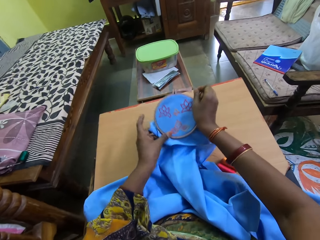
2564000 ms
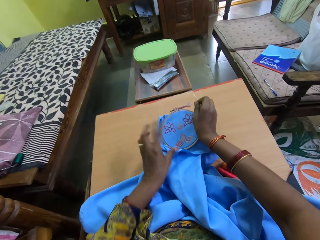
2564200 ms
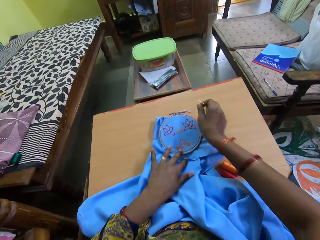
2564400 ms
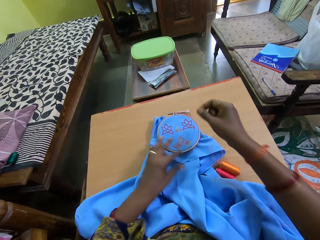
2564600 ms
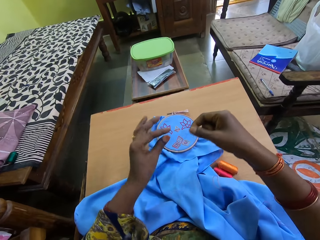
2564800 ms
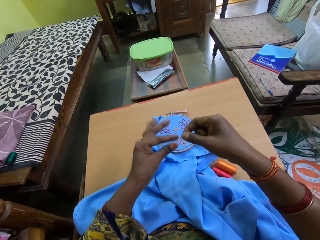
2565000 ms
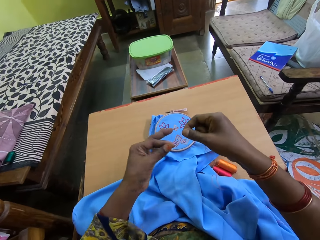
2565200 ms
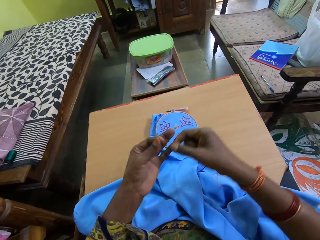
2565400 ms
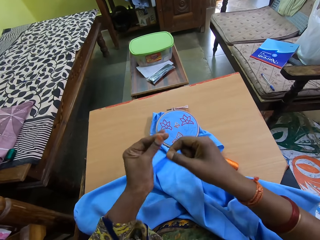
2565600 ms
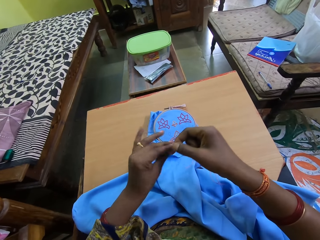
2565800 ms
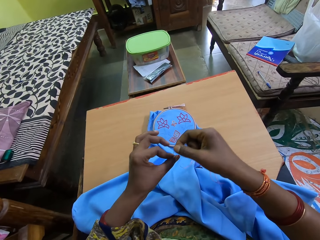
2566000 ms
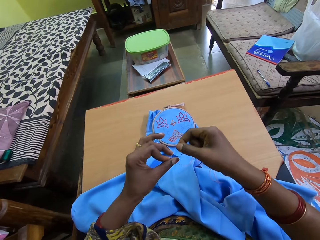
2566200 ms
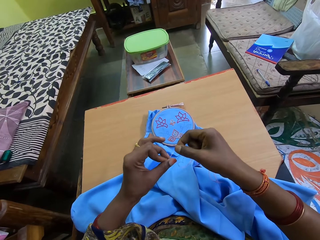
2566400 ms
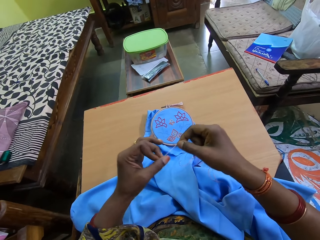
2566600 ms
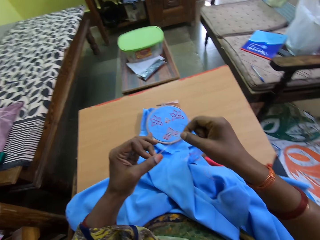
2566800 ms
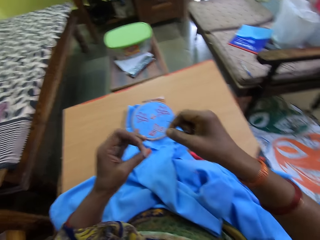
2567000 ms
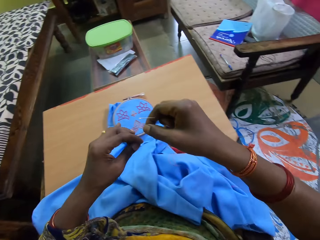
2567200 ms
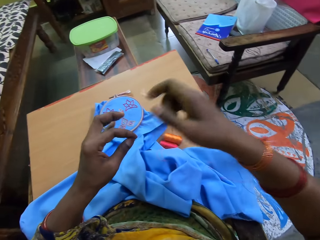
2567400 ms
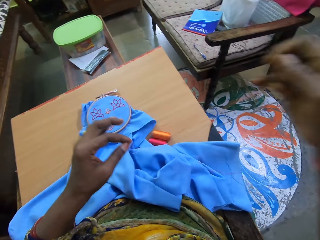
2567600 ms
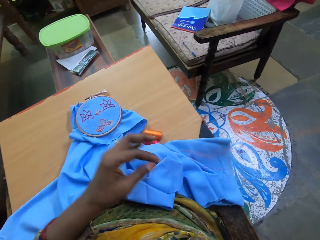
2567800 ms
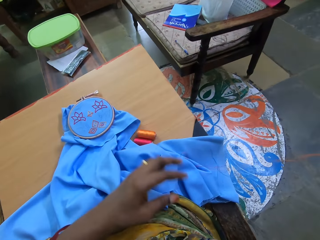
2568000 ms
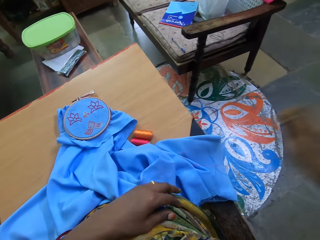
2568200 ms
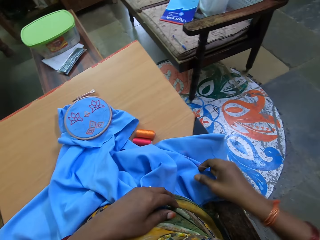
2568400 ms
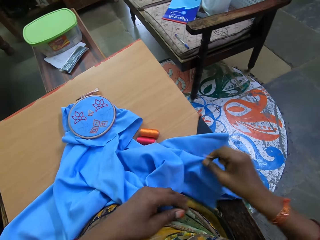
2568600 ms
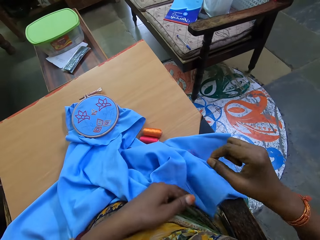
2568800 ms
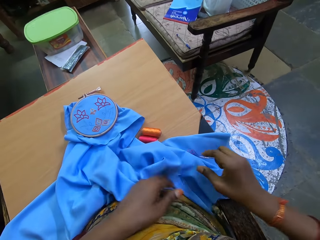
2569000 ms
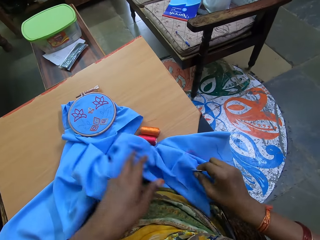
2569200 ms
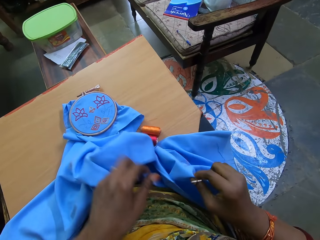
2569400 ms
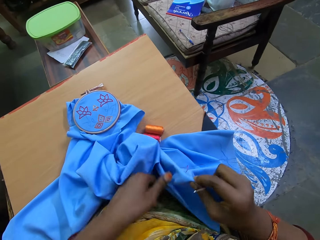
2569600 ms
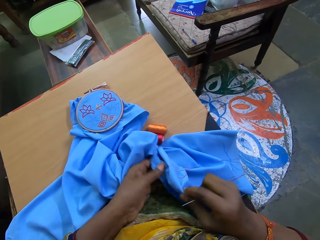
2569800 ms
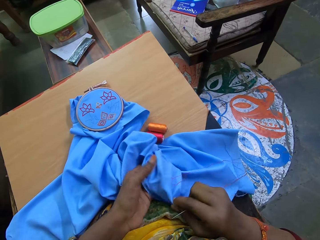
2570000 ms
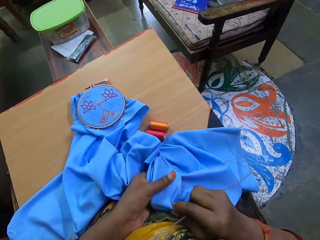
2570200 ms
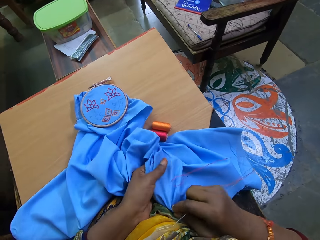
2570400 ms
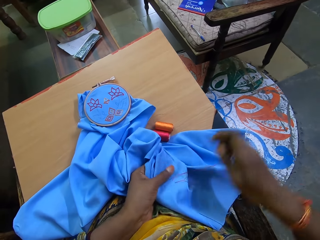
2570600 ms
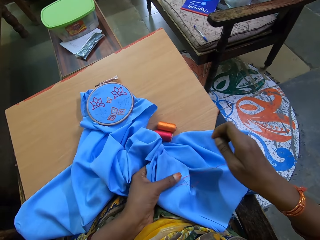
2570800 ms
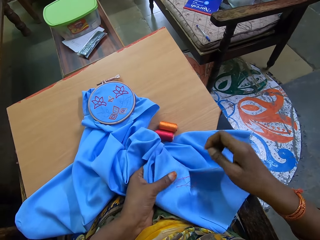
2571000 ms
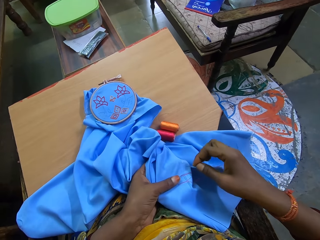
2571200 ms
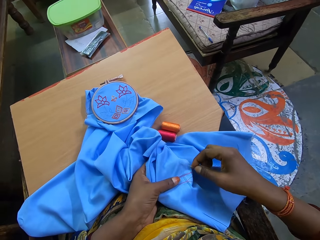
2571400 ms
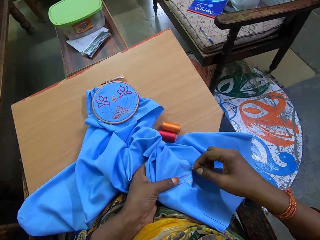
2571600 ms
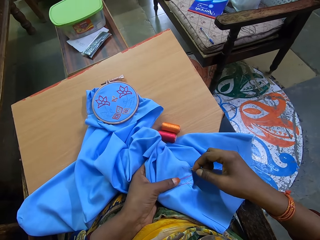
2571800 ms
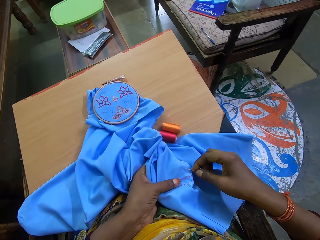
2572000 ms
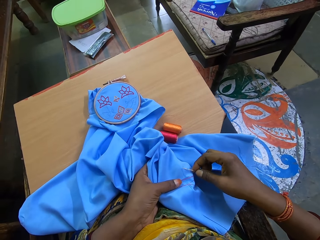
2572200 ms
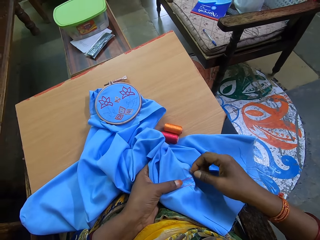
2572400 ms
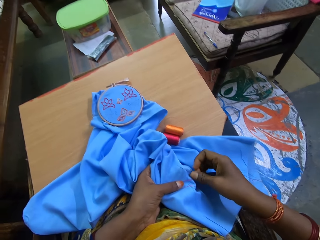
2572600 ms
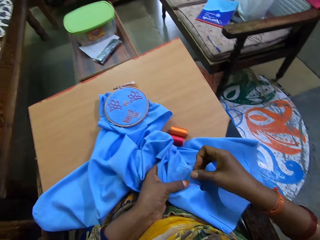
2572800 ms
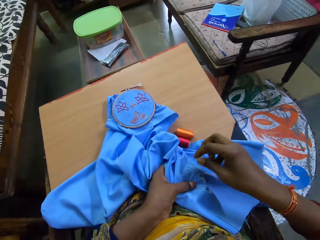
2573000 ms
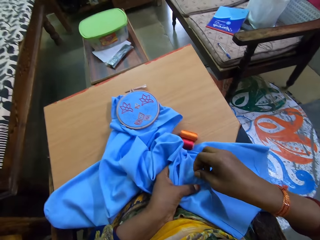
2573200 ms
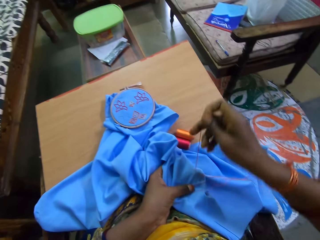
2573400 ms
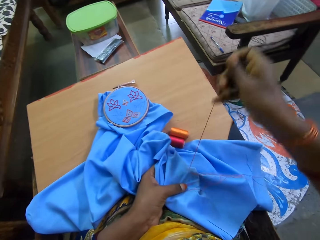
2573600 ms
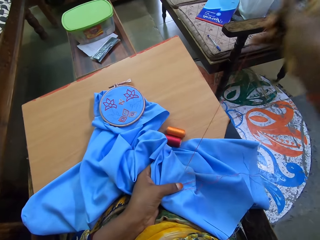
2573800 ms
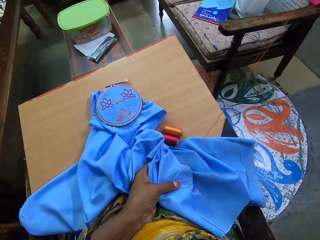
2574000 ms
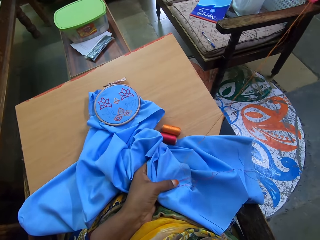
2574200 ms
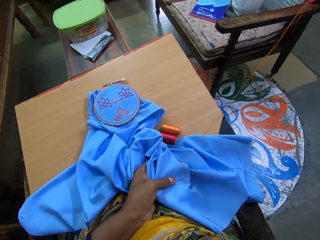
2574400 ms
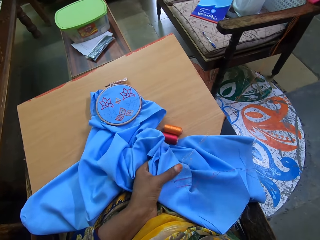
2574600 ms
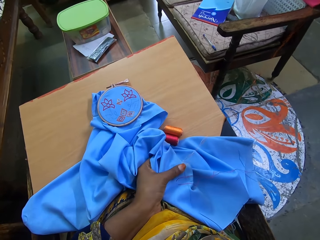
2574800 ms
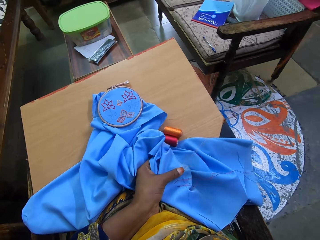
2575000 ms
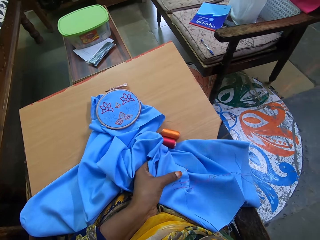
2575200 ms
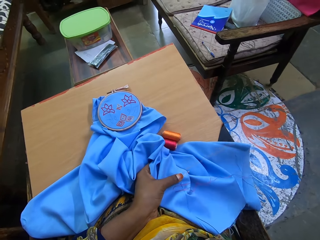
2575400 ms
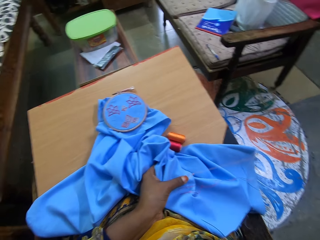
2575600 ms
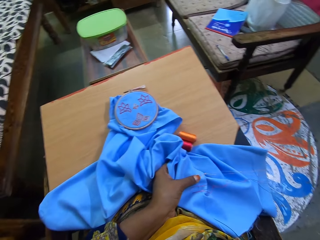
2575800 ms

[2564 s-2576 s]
The camera wearer places the embroidery on a table with both hands. She ties a thread with both hands. She pulls the thread. She picks up a part of the cloth with both hands. She holds the fabric material. She inserts the needle into the cloth with her right hand. She sews the fabric with the needle.

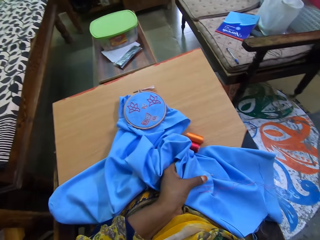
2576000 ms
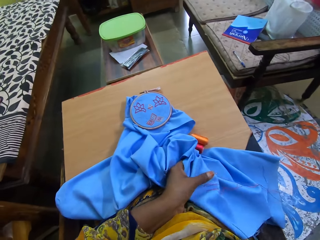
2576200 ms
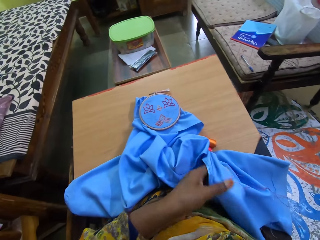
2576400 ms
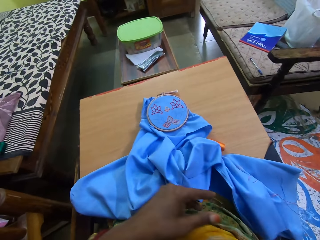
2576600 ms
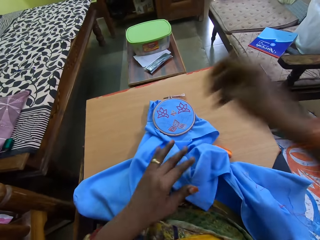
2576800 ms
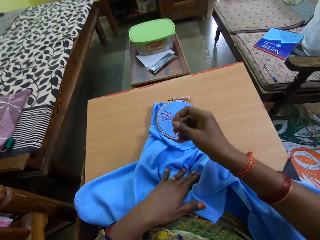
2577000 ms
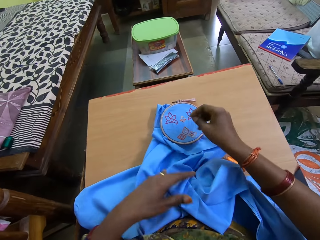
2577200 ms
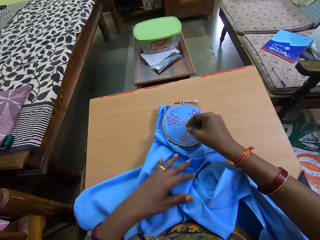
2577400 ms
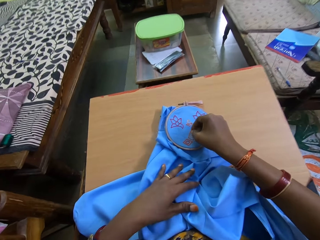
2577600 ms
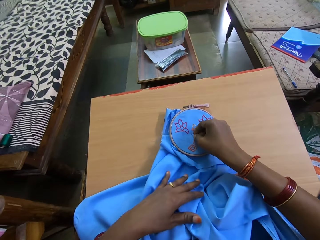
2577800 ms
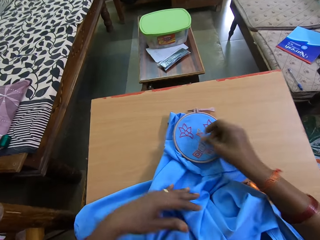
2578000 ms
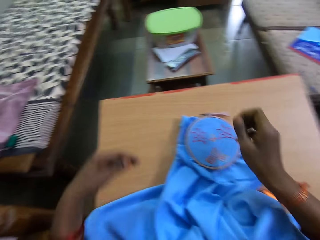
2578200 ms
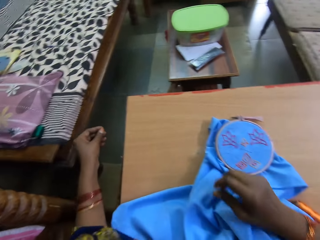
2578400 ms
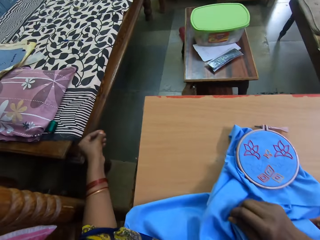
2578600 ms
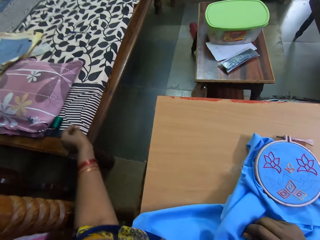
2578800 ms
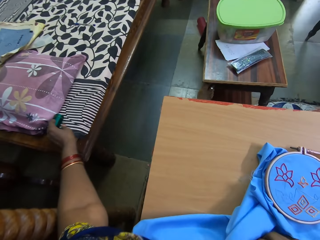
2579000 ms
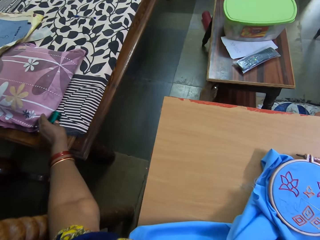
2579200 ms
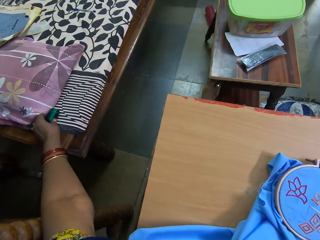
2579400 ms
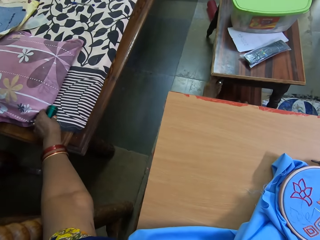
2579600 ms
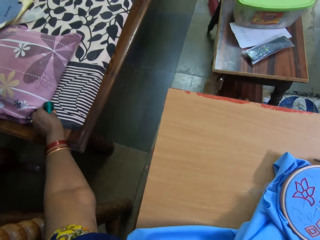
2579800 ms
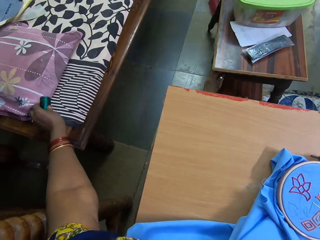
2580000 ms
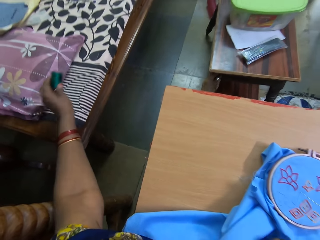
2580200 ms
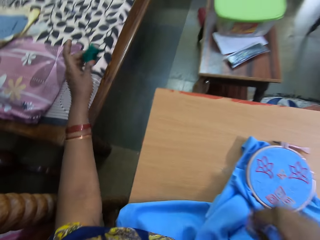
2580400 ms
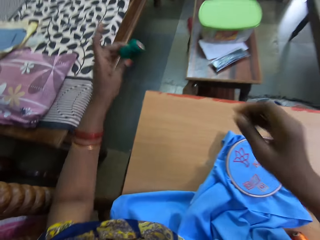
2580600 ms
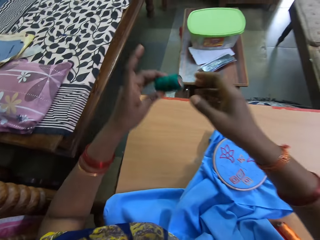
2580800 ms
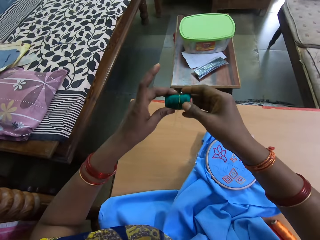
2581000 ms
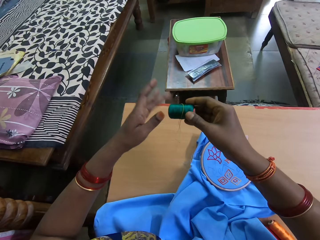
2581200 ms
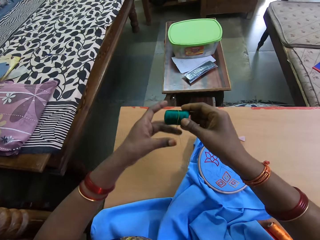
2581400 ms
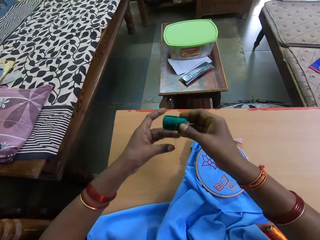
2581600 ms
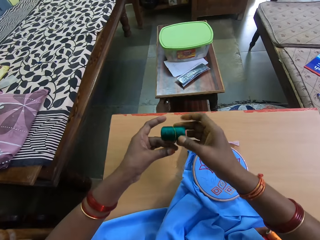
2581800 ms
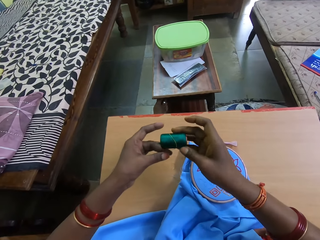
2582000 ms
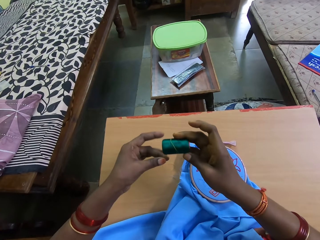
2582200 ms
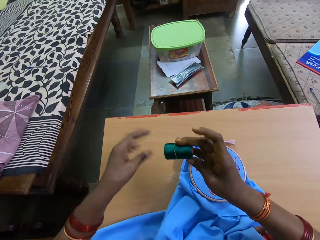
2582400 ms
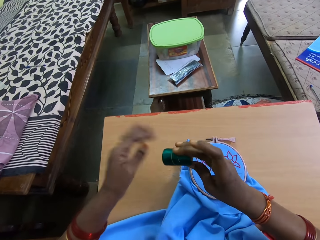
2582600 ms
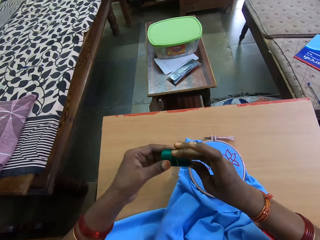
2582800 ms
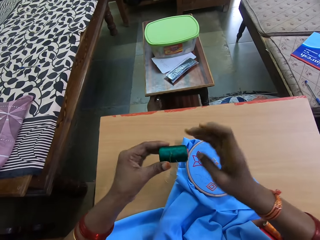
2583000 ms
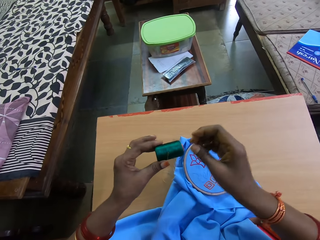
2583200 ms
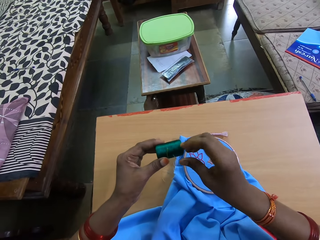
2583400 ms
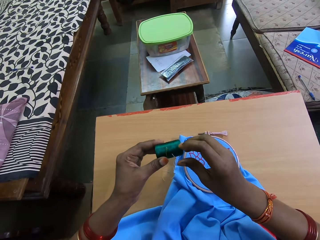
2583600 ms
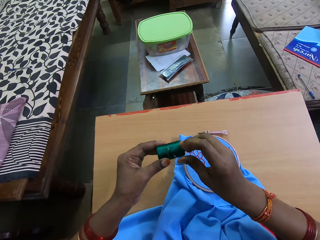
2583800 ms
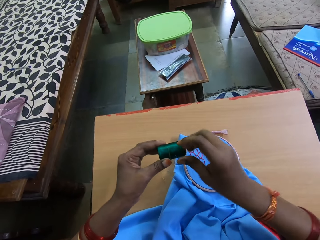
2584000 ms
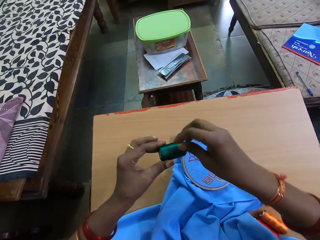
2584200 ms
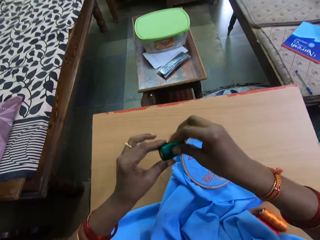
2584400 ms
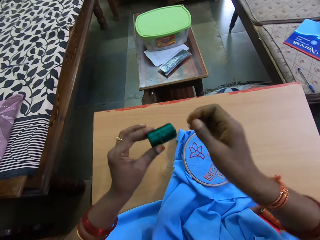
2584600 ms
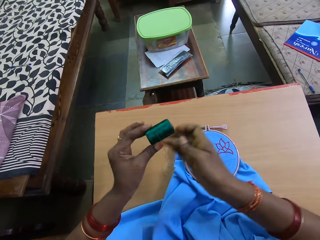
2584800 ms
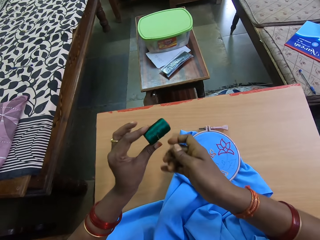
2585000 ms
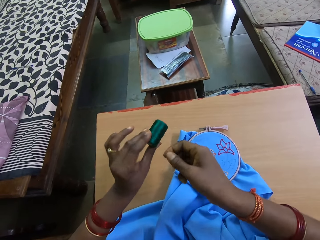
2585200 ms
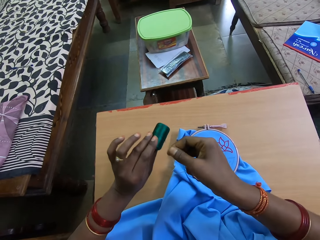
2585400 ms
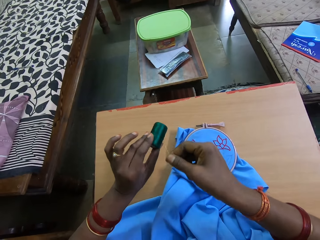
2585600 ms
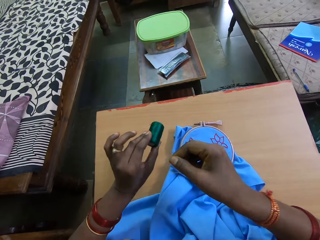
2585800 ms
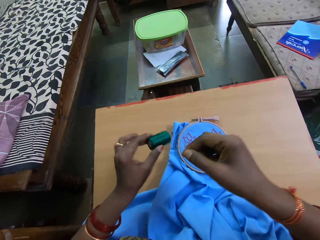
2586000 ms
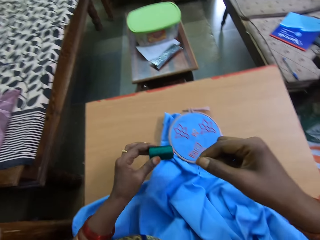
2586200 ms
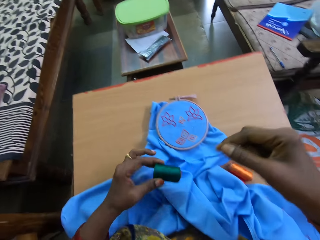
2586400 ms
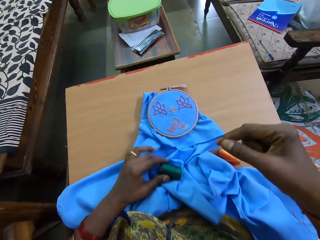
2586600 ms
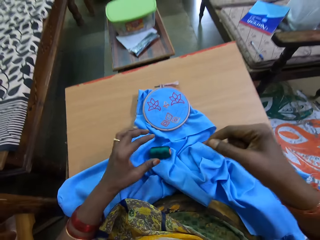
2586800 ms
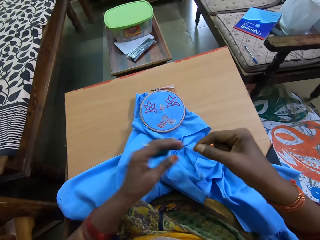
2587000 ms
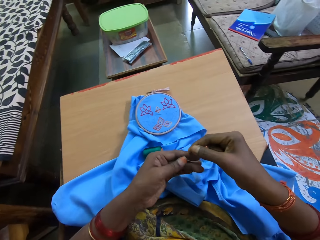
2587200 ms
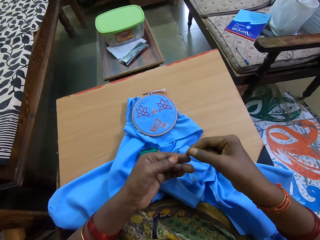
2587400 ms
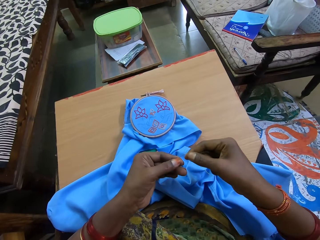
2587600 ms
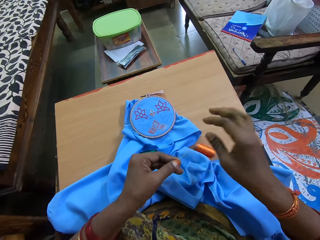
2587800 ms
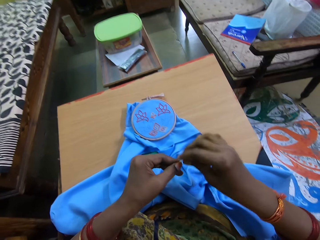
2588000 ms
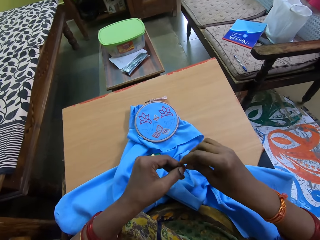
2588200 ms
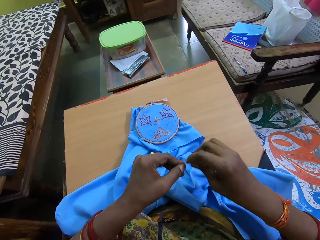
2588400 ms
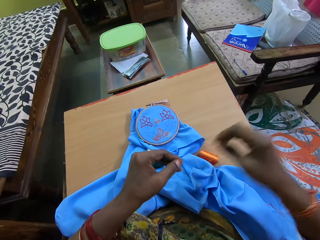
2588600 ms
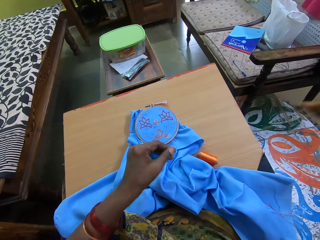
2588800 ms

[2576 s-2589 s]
The camera wearer drops the needle on the embroidery with her right hand. She picks up a sewing thread or green thread roll from a bed with her left hand. She pulls out the needle of the sewing thread with her right hand. She pulls a thread from the roll.
